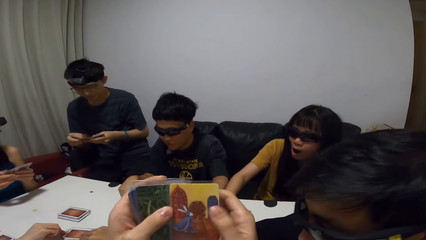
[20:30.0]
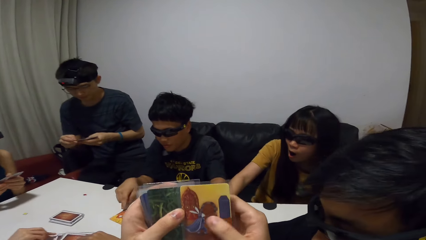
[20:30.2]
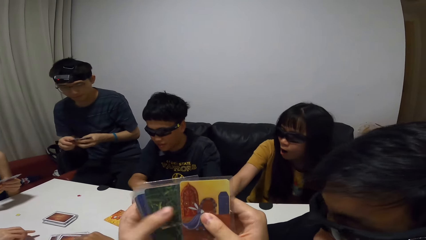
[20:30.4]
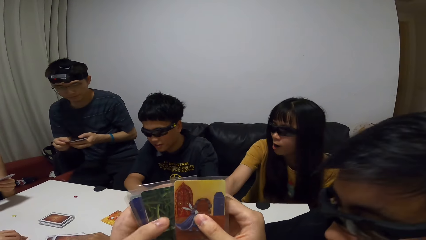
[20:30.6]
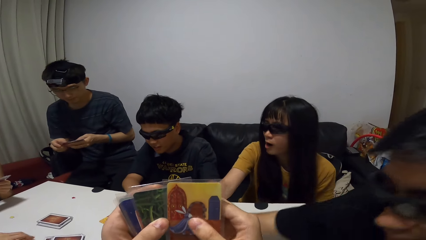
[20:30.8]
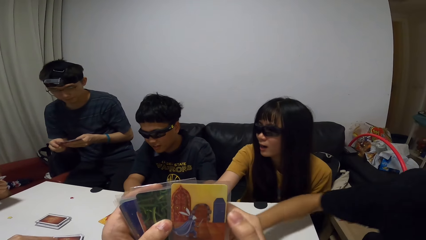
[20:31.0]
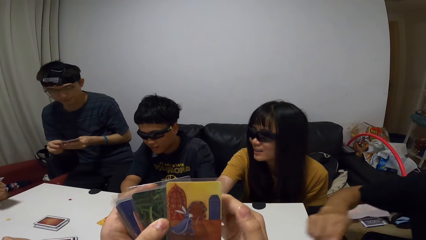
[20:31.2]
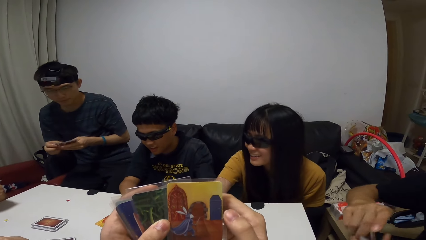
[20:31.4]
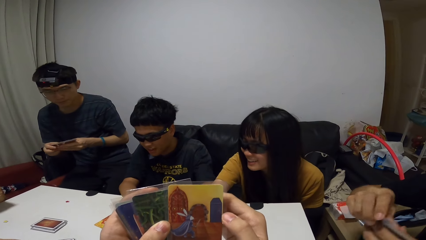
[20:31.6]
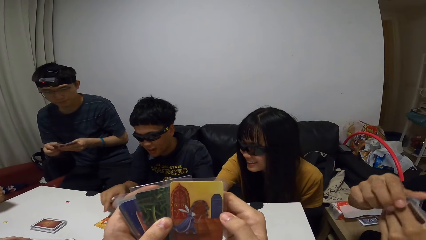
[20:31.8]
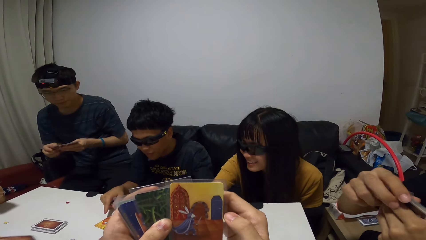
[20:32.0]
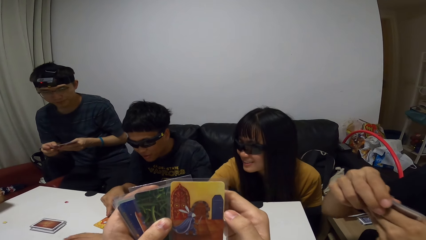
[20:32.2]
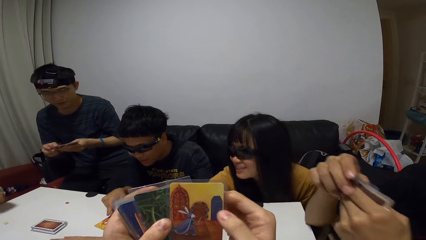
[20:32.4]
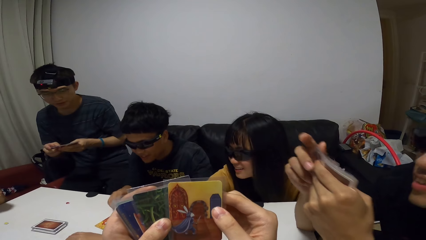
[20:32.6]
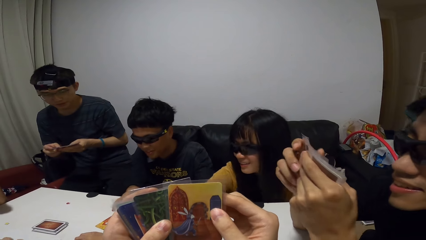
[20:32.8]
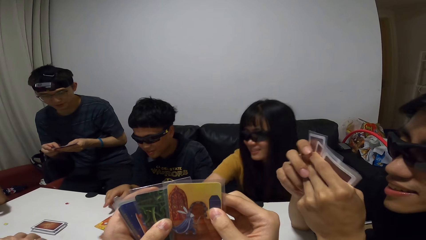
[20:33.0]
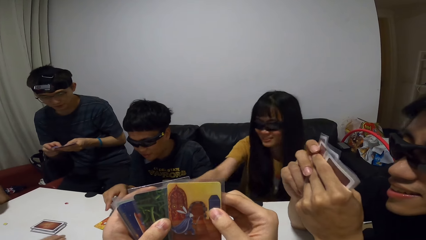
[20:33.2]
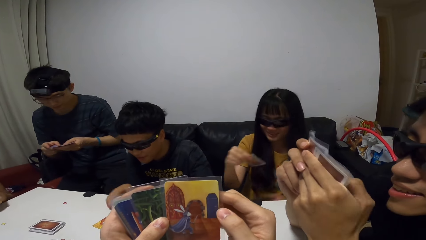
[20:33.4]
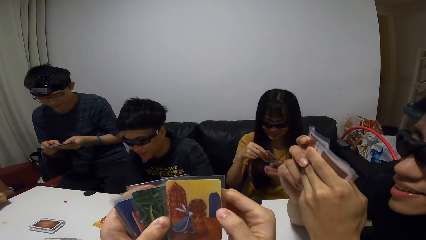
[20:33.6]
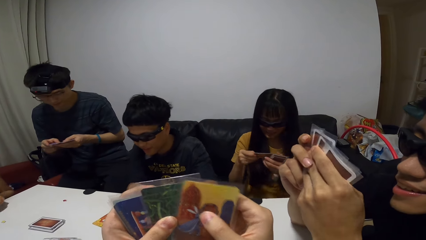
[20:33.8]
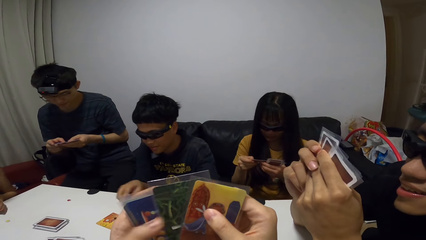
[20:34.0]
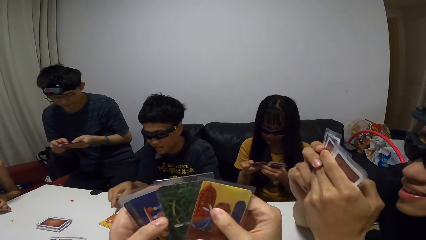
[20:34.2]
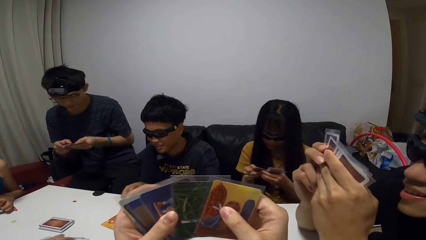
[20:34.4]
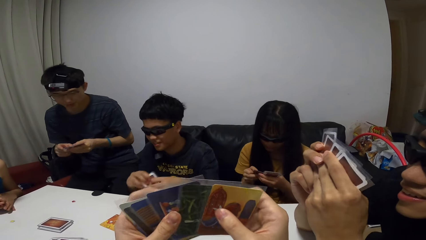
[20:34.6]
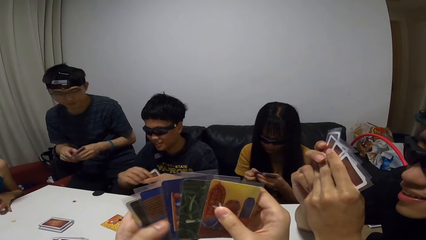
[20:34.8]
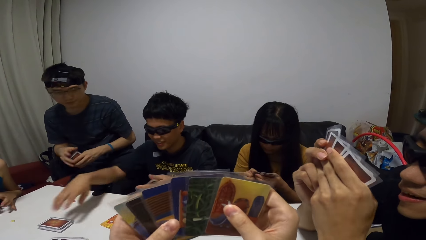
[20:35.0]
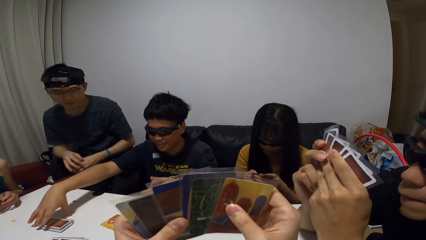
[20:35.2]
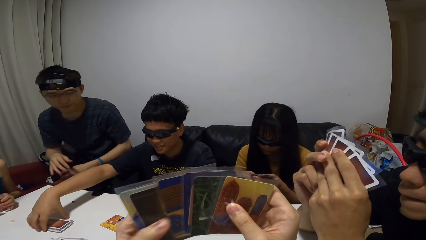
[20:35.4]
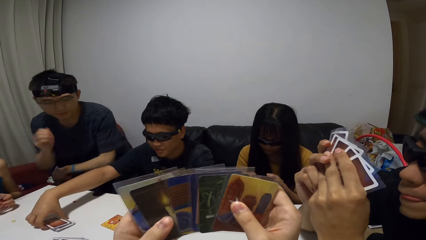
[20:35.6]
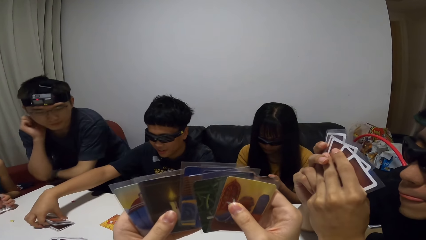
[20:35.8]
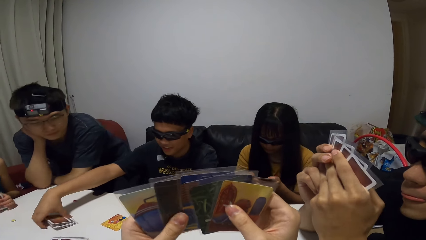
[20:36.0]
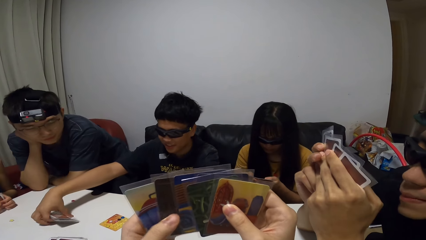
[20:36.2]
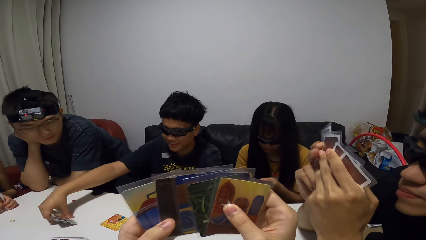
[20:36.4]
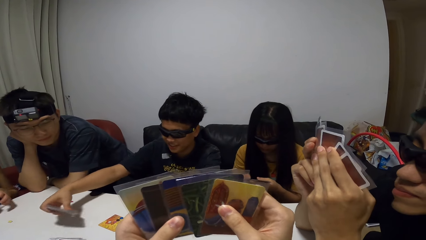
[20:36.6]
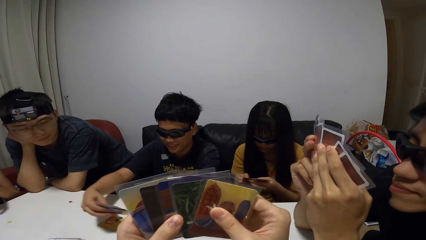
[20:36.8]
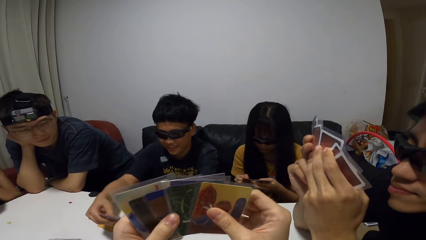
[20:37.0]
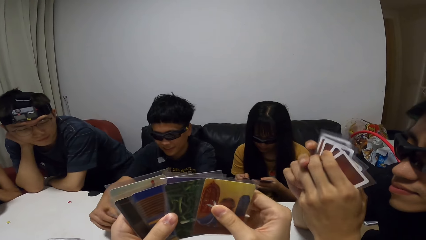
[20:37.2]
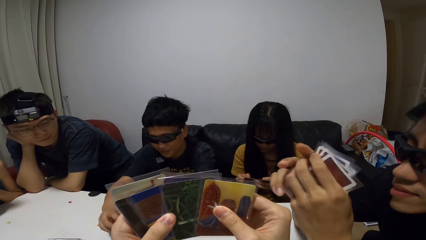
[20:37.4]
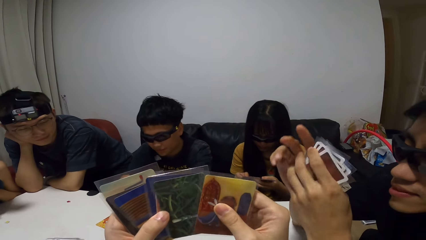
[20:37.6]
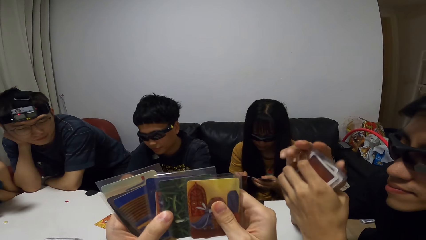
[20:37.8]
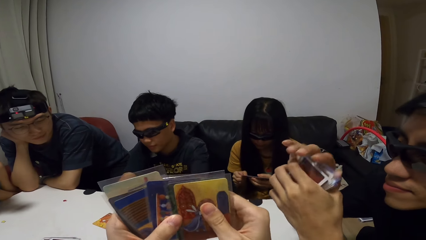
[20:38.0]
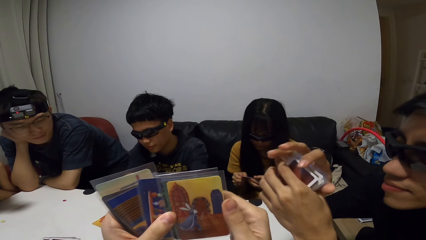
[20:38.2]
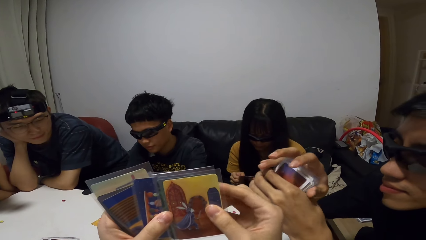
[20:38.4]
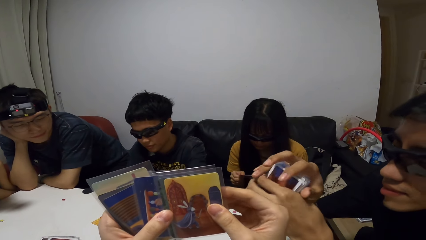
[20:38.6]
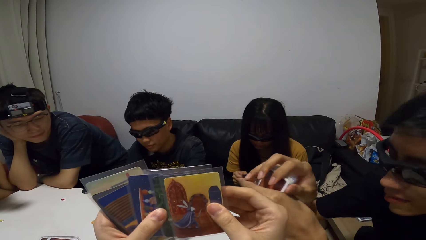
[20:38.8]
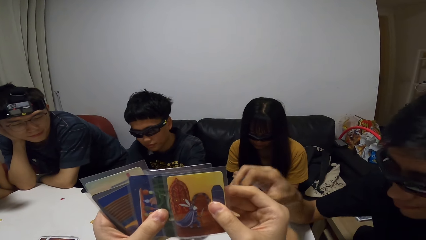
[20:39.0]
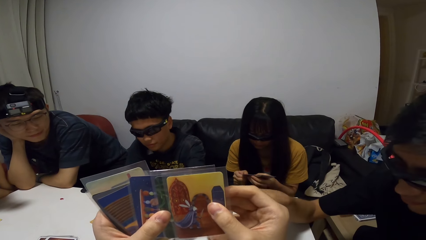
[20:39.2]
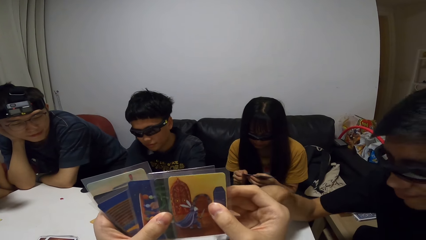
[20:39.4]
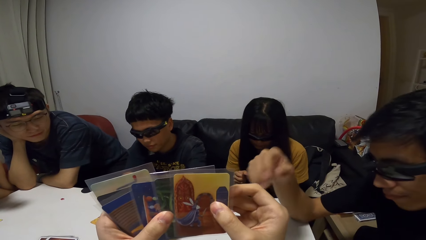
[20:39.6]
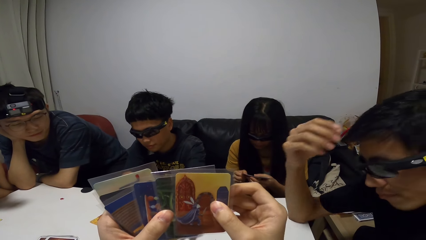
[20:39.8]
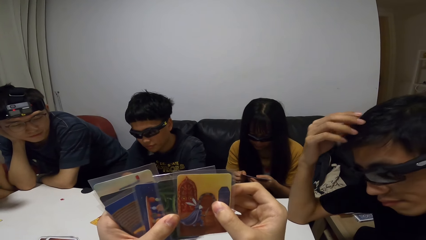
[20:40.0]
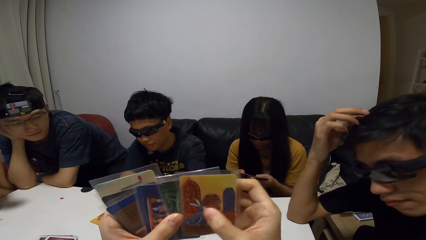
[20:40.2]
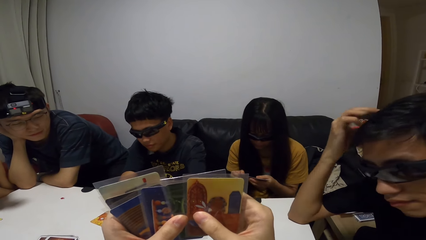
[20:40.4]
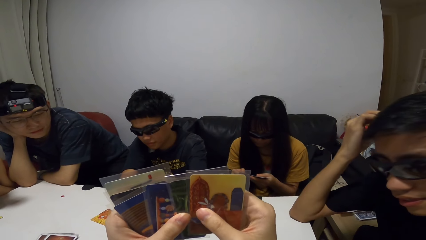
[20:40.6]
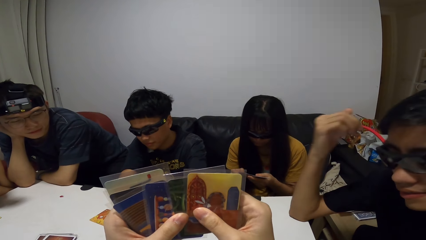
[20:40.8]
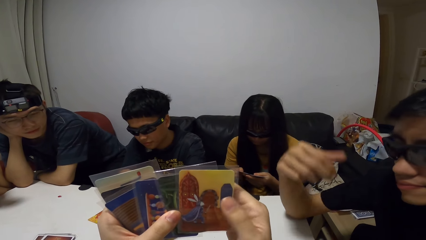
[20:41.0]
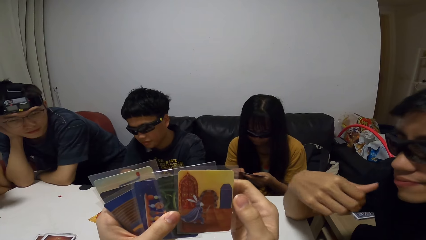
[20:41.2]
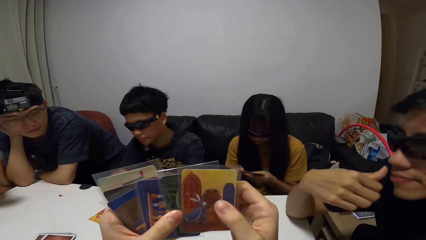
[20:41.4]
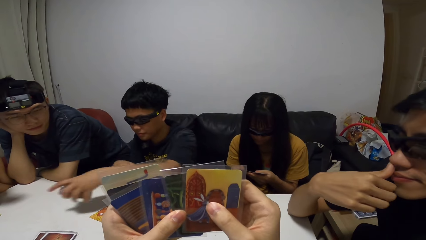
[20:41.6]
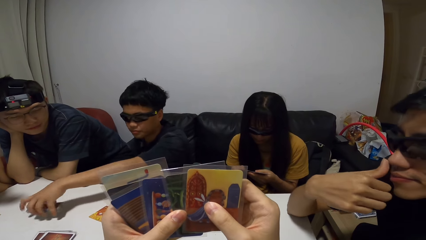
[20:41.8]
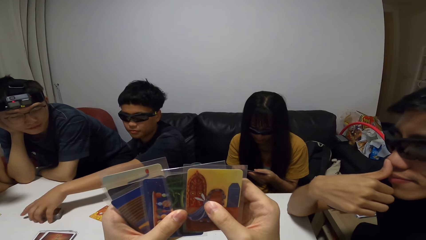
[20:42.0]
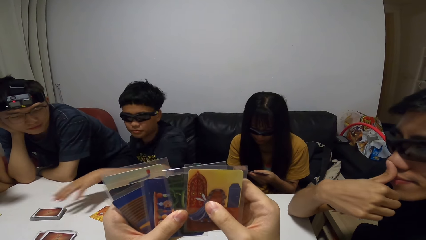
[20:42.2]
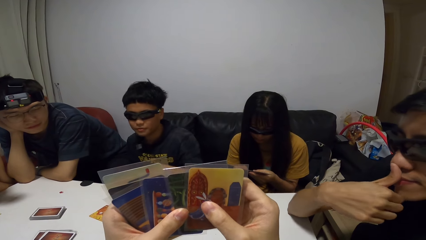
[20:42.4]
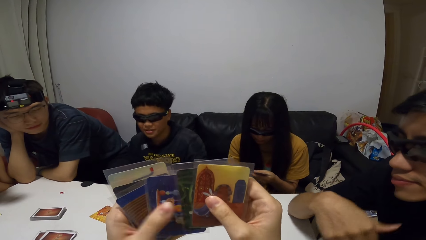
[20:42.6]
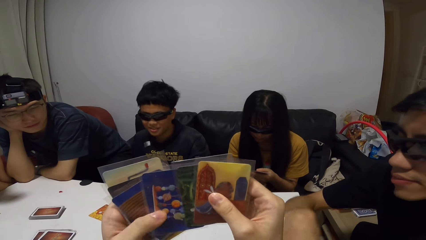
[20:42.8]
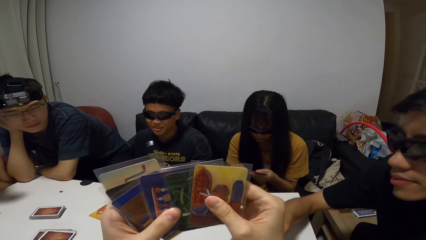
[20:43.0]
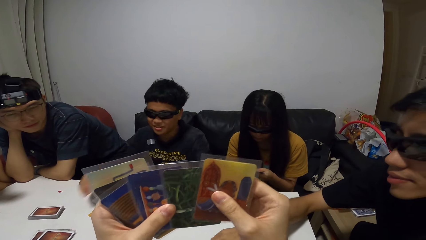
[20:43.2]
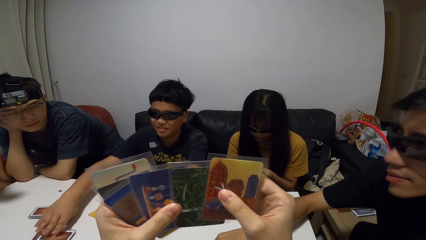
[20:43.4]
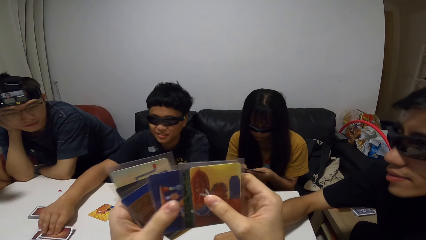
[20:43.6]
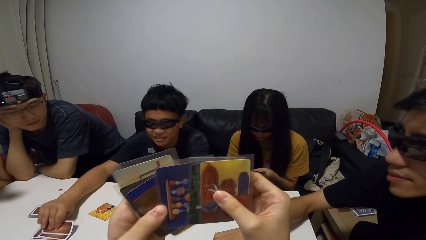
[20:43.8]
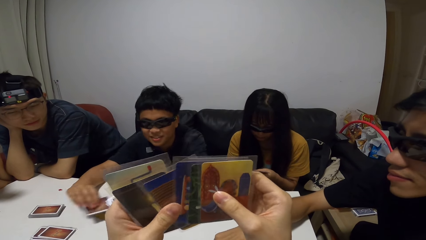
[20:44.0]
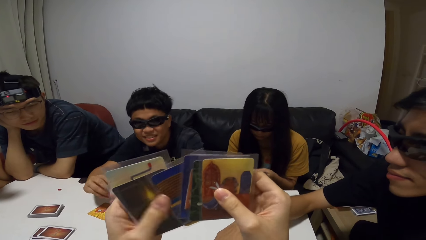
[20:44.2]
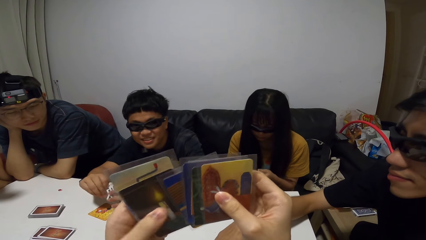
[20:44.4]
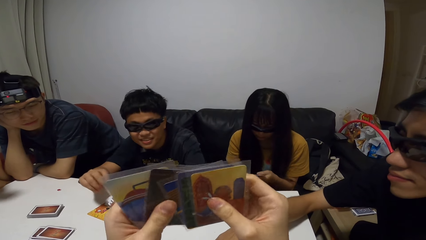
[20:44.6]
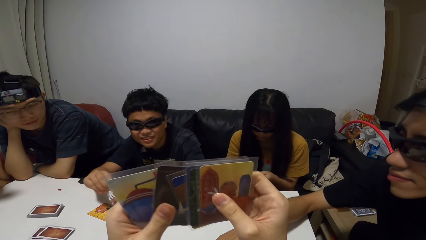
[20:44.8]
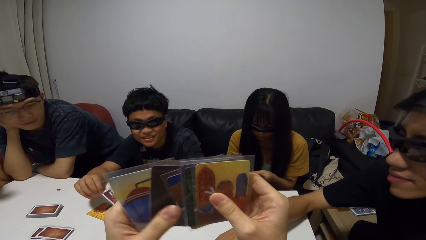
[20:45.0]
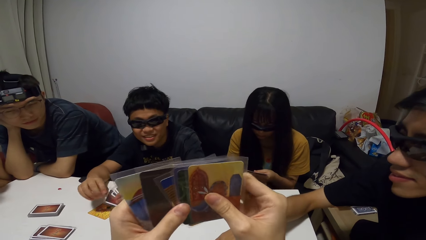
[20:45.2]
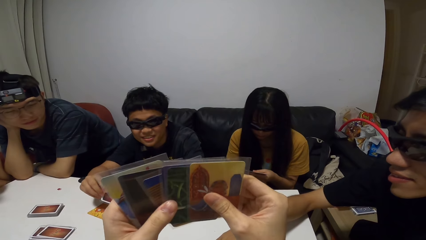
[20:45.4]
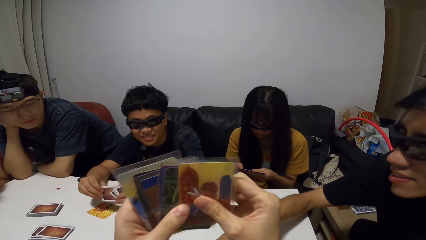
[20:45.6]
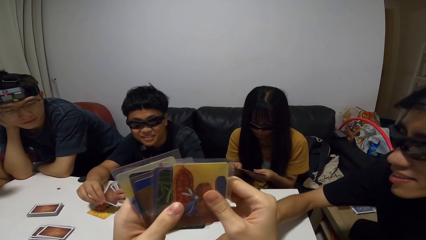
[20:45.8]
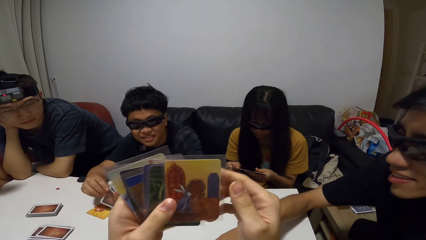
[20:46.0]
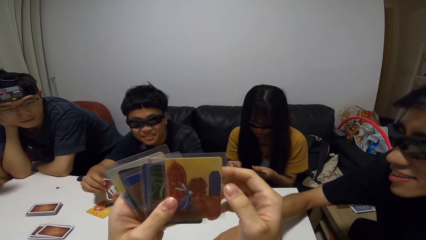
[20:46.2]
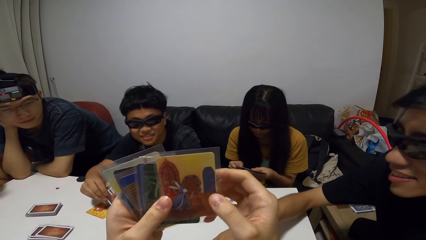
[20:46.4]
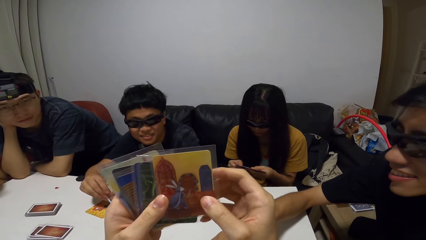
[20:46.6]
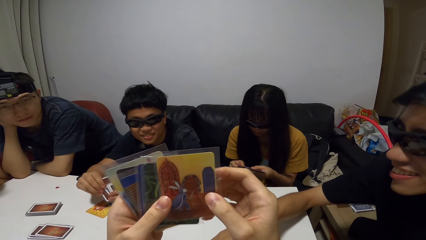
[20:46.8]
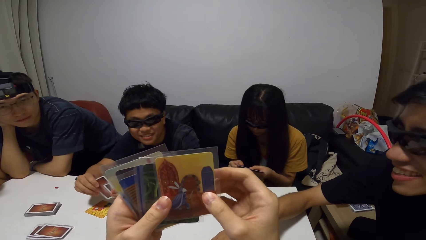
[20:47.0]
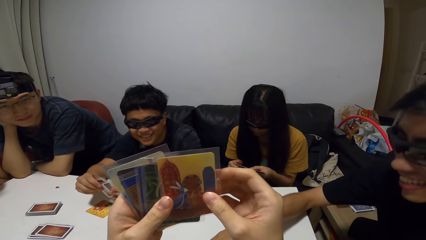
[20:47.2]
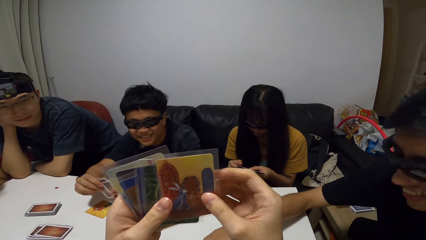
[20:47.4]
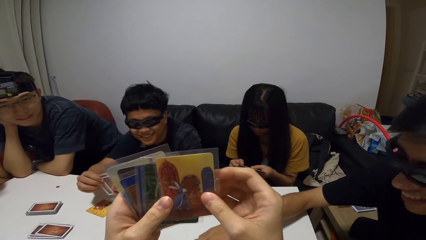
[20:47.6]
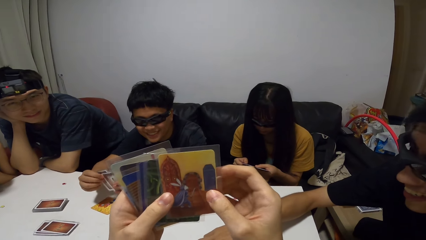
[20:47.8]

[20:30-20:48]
A man picks up a card from the stack of playing cards with his right hand. A woman picks up a card from the stack of playing cards with her right hand. The camera wearer shuffles cards. Another man picks up the stack of playing cards on the table with his right hand. Another man drops his set of playing cards on the table with his left hand. The second man drops the stack of cards on the table with his right hand. The second man picks up a card from another stack of cards on the table with his left hand.
